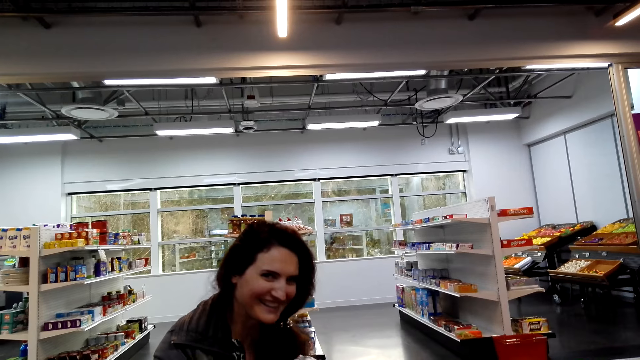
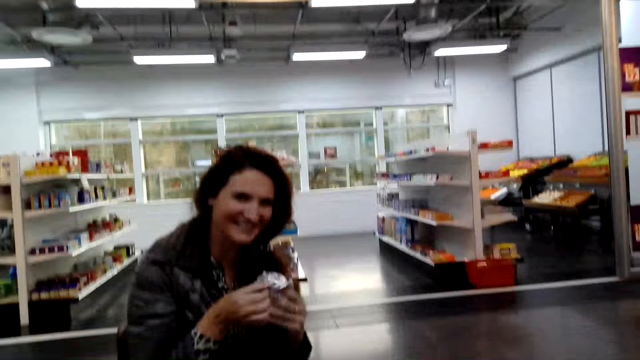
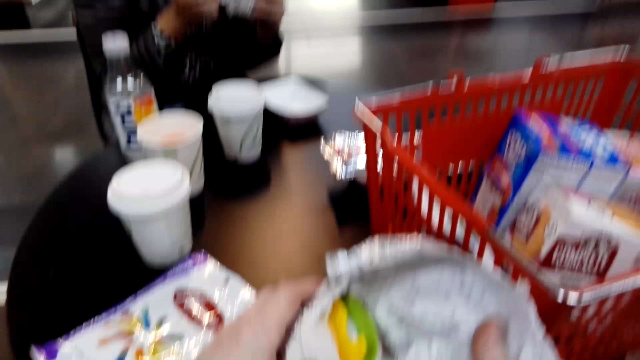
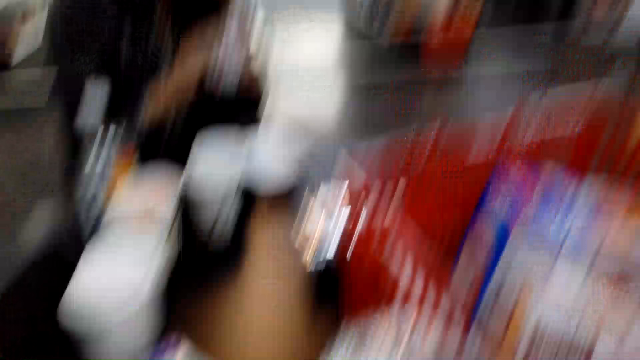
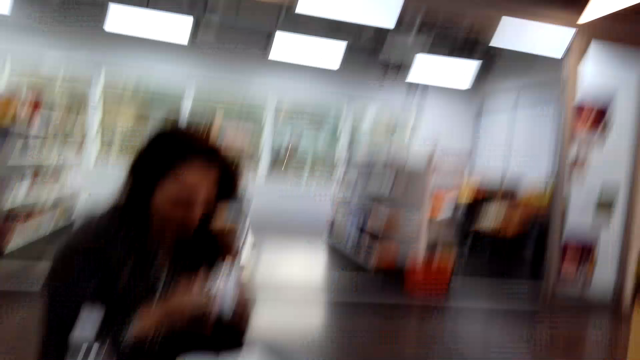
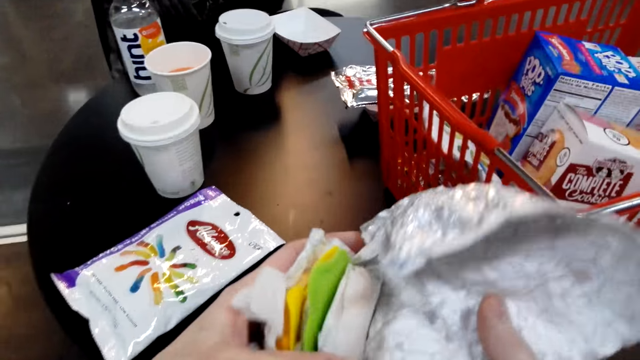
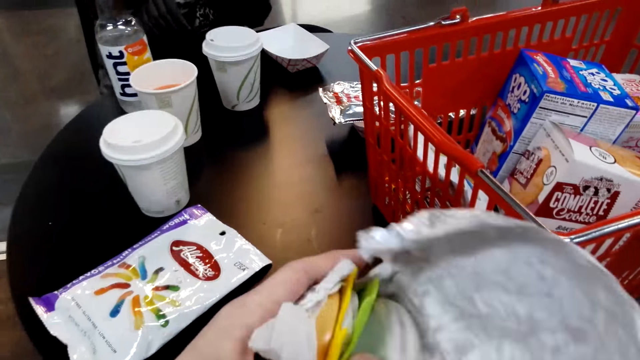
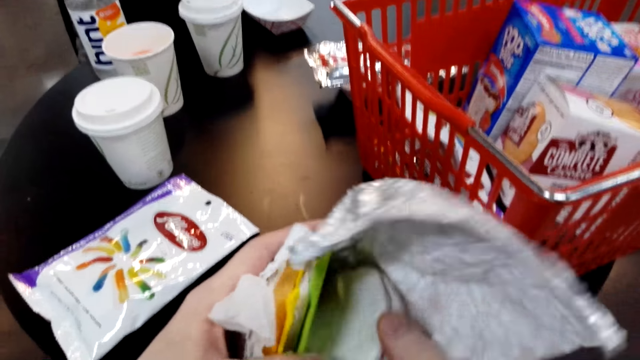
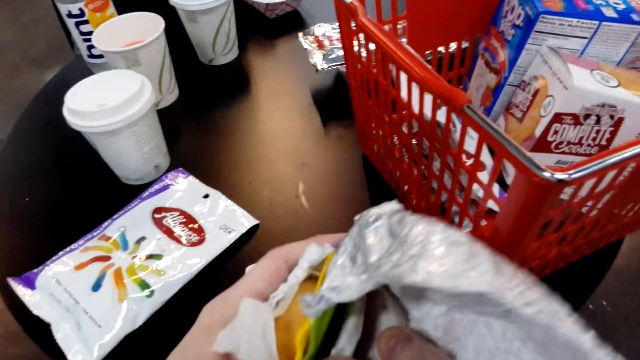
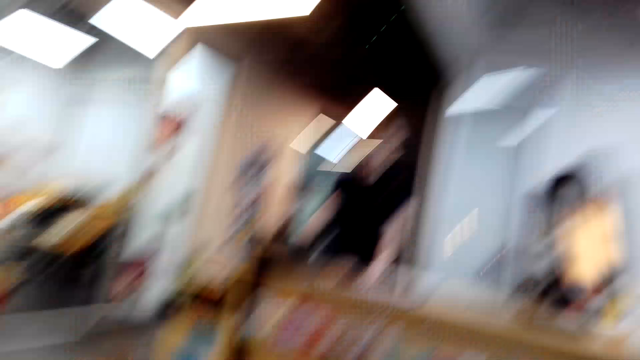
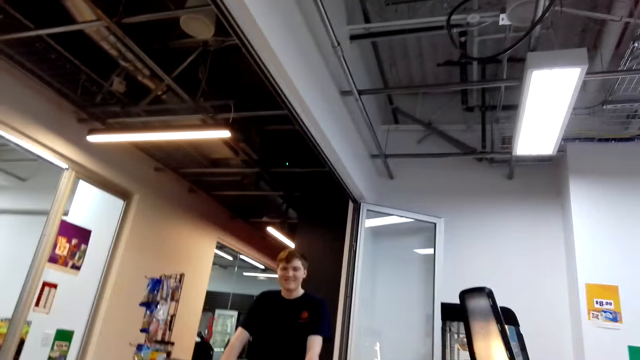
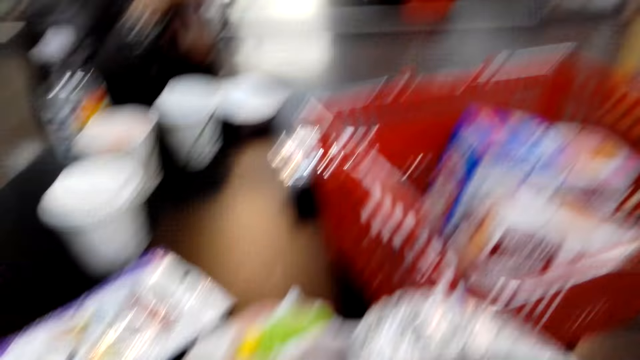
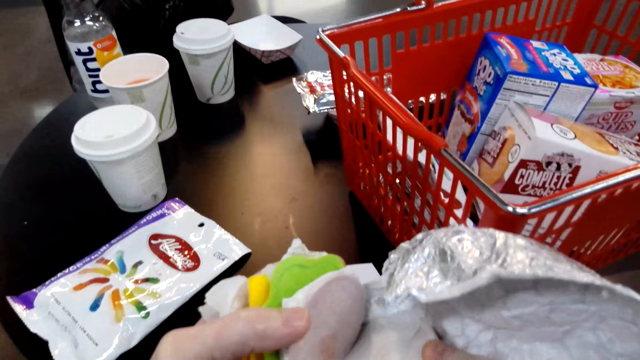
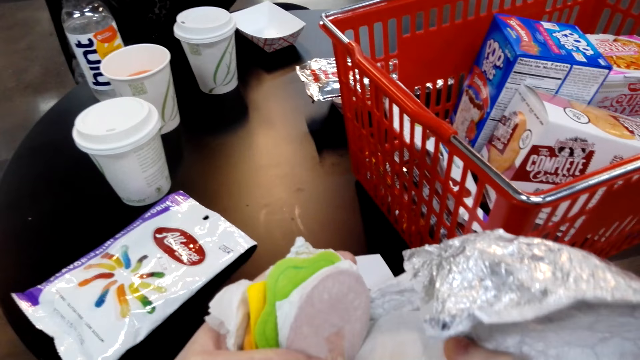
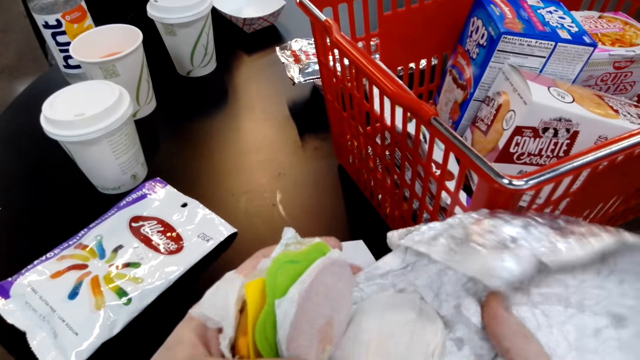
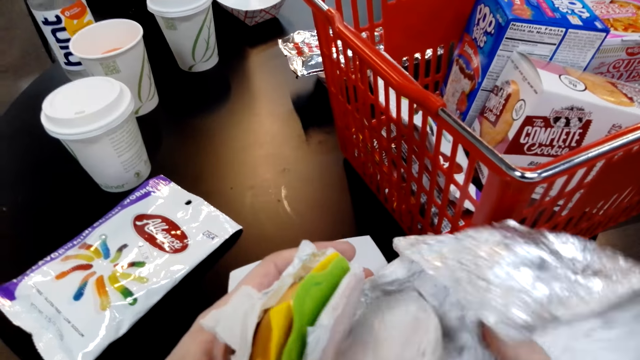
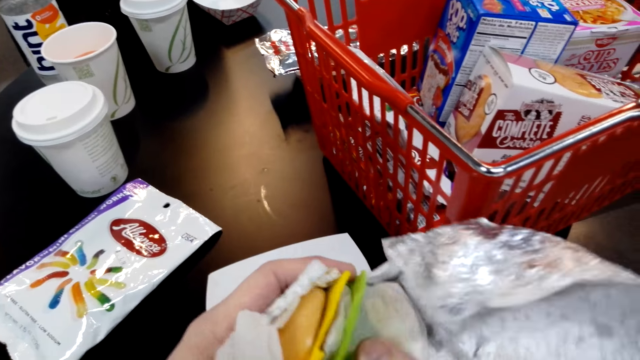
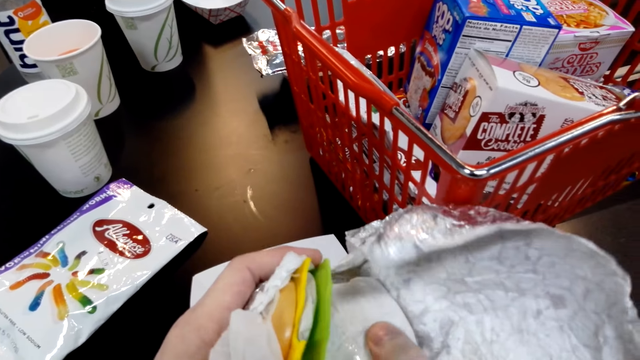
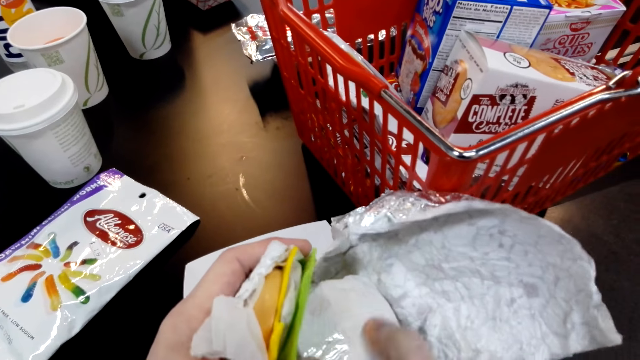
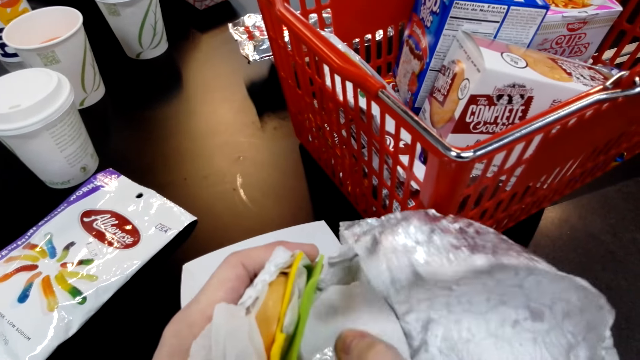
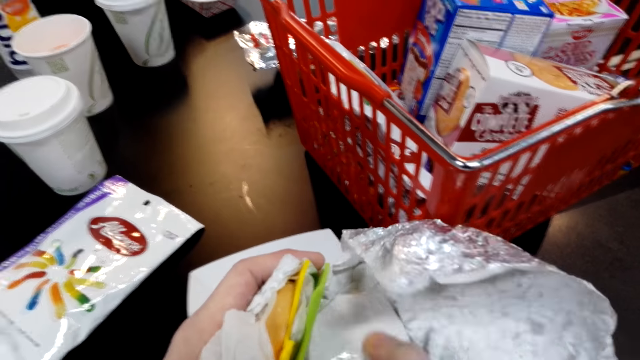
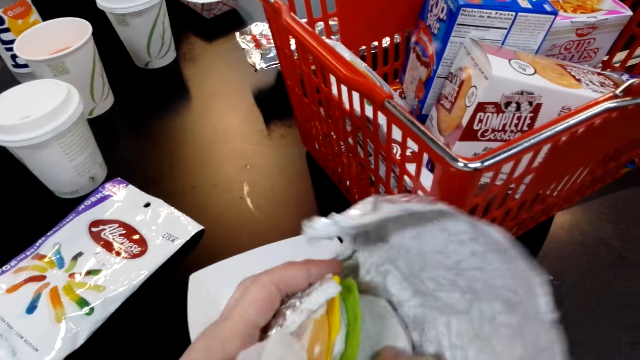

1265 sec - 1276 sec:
The camera wearer speaks to a woman. He lifts up his burger, holds the packet of burger, and speaks to the woman. He looks at his burger and moves the burger. The woman speaks to the camera wearer. The camera wearer looks at a cashier. The woman speaks. The camera wearer speaks to the cashier and looks at the burger. The woman speaks. The camera wearer looks at the burger, speaks to the cashier, and touches the burger.

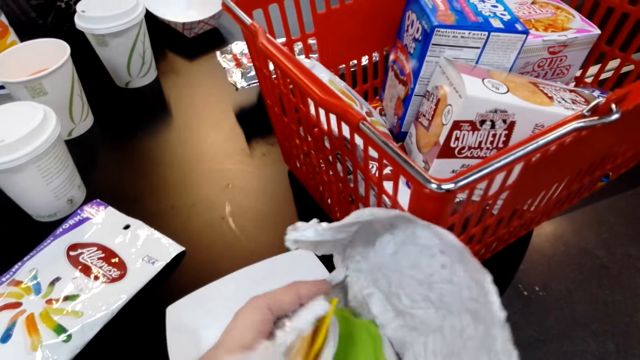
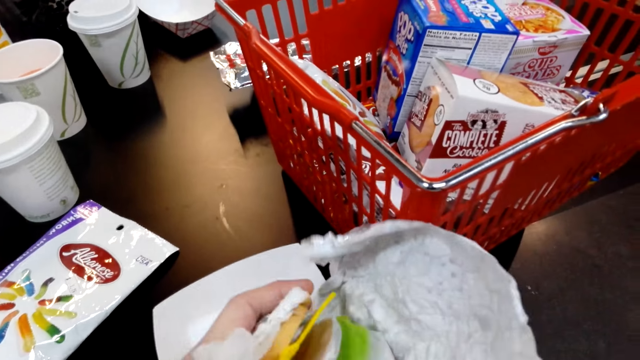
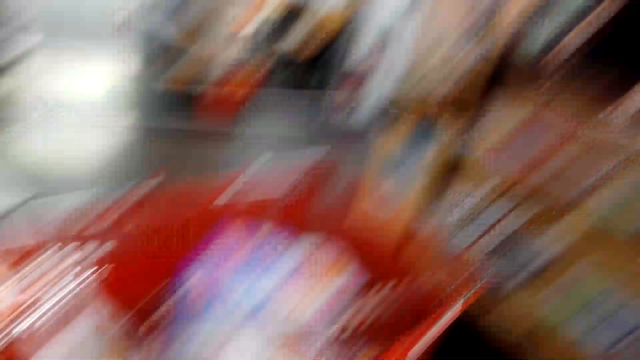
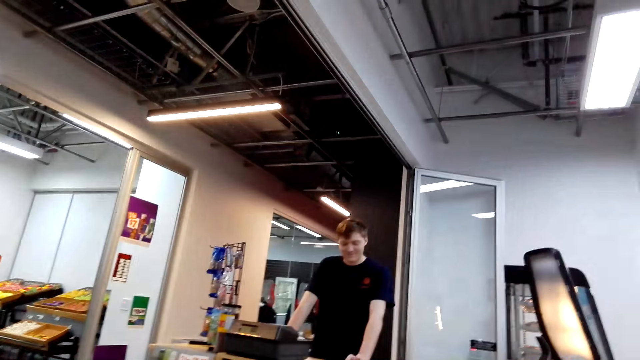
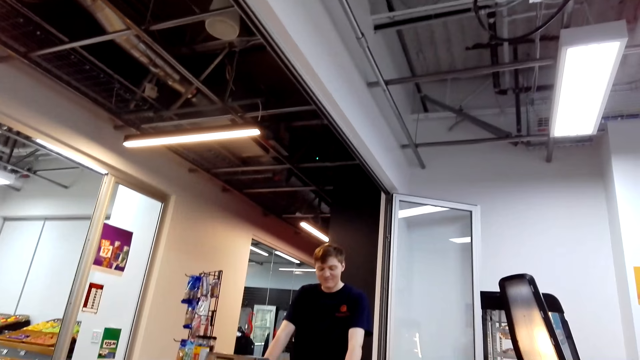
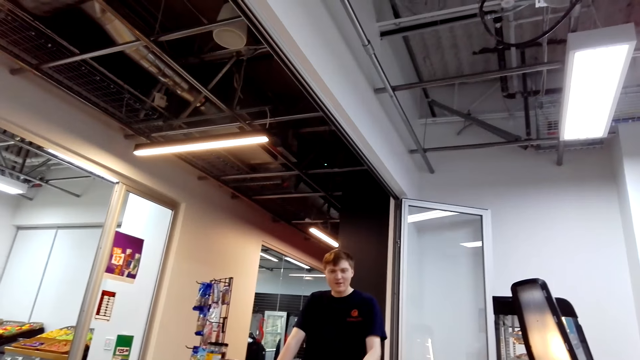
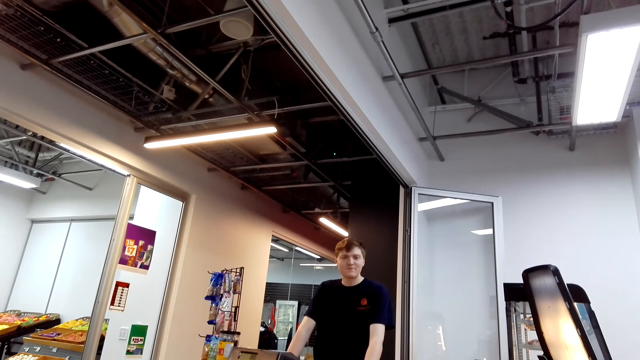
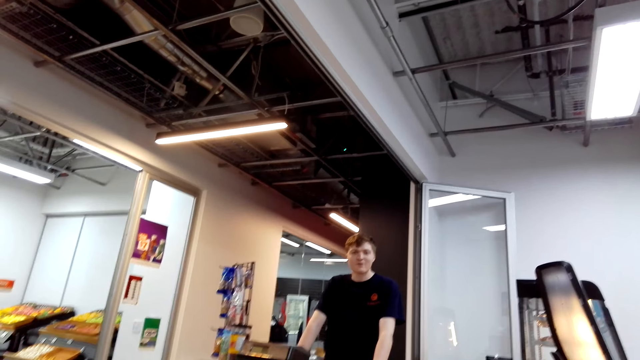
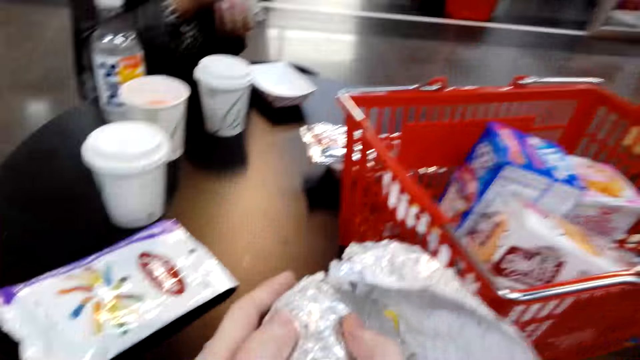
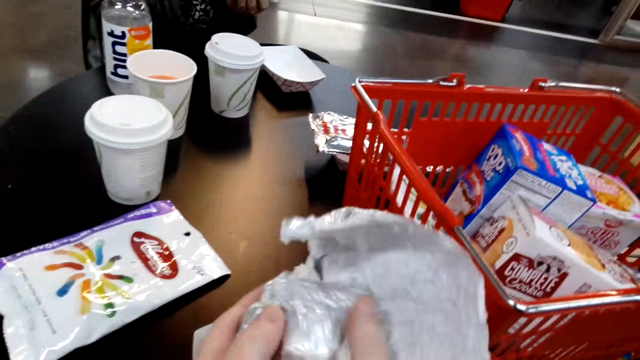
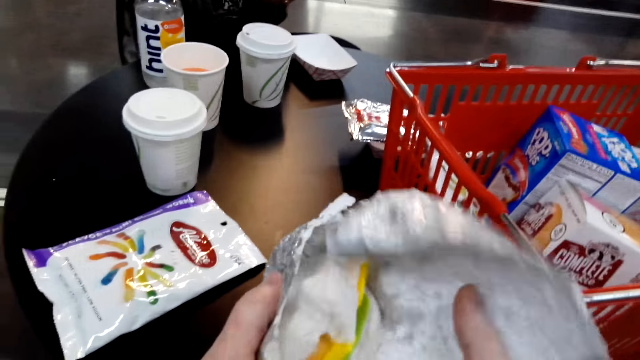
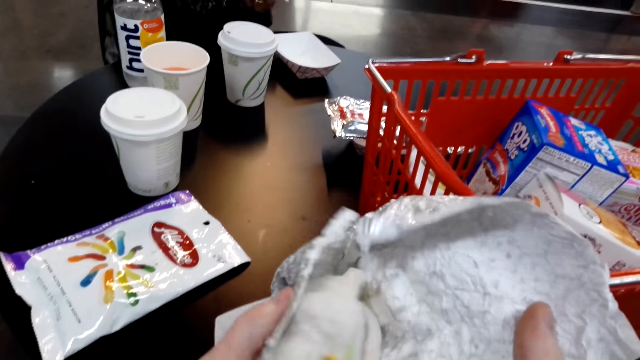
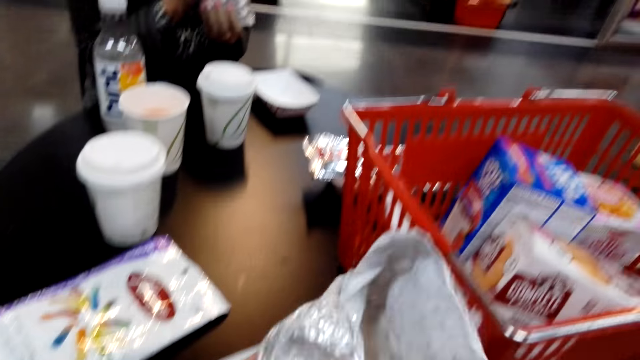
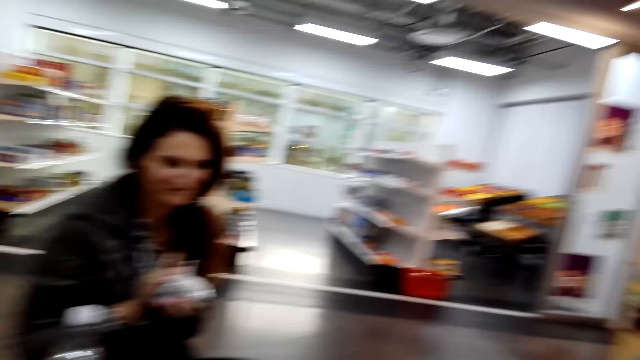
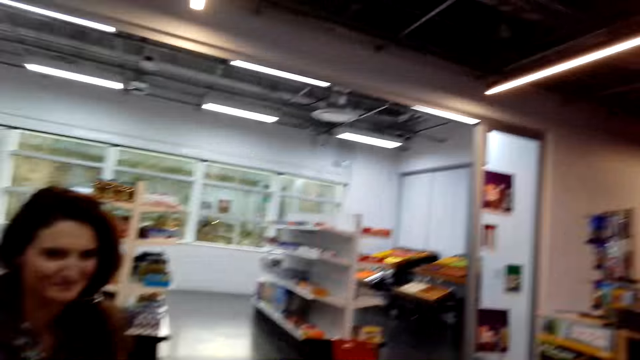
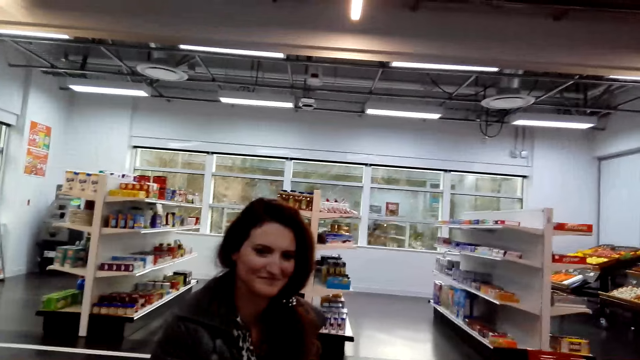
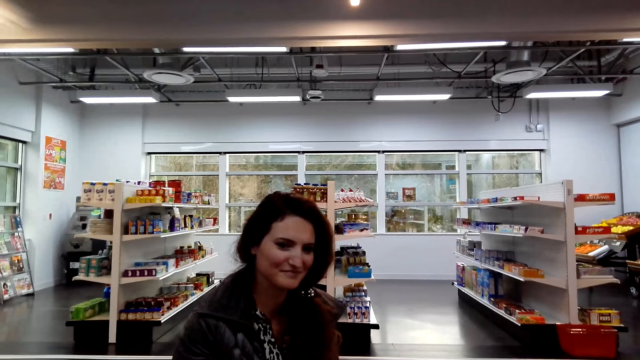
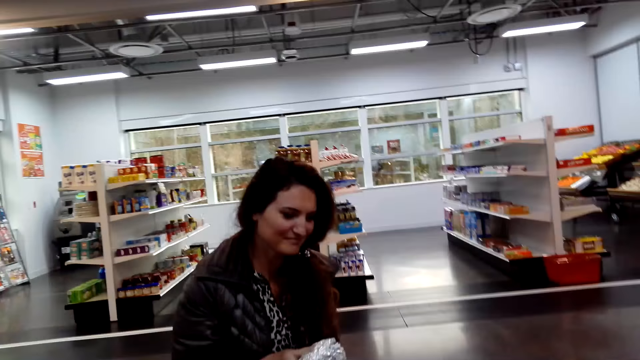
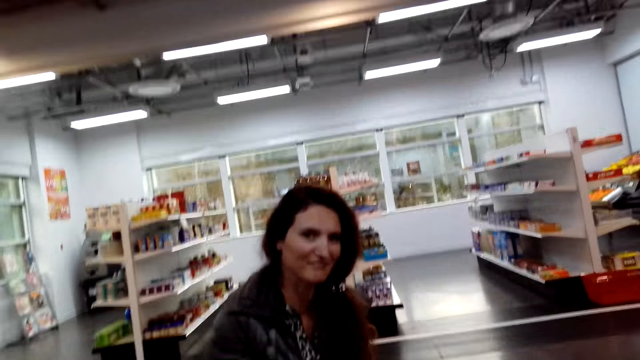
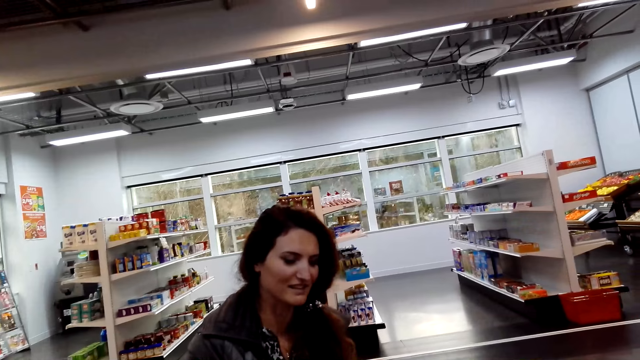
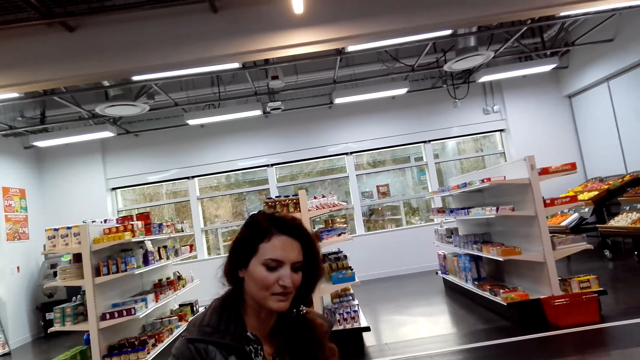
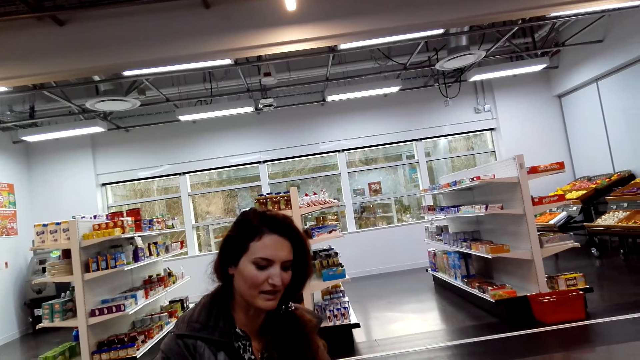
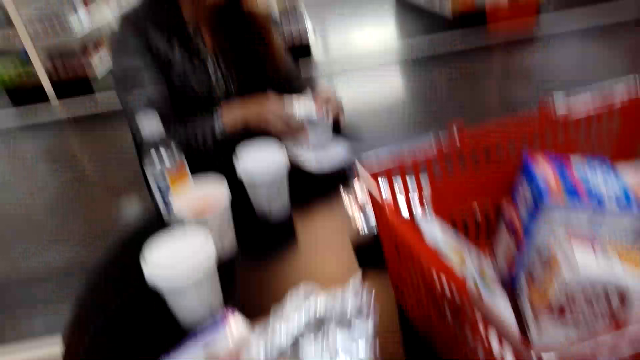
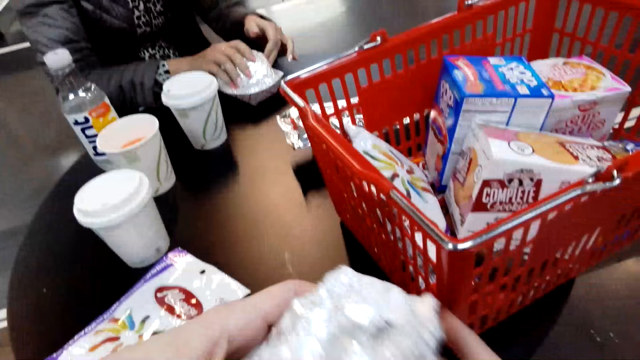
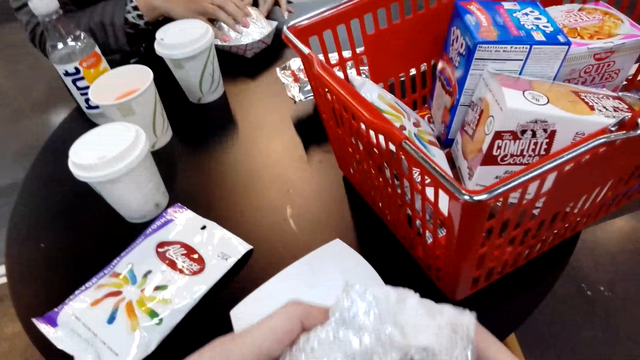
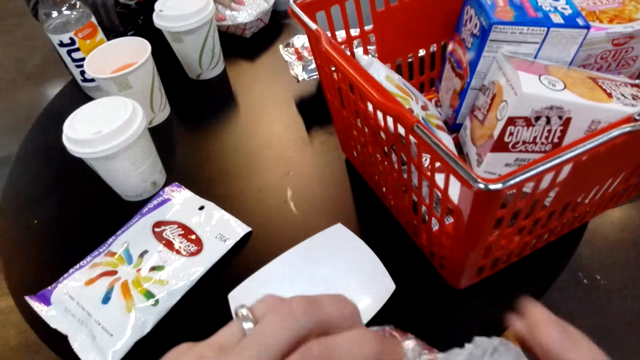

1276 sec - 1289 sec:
The camera wearer speaks to a cashier and looks at the cashier. A person moves the hand on the desk. The cashier speaks to the camera wearer. The camera wearer looks at the burger, wraps the burger, pulls the burger foil, and speaks to the cashier. They speak to a woman. The woman speaks to the camera wearer. The camera wearer picks up the burger and speaks to the woman. Another person moves the packet of burger down.
